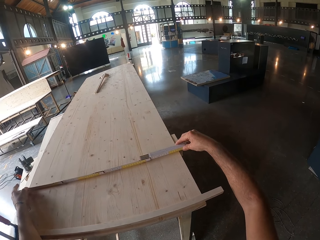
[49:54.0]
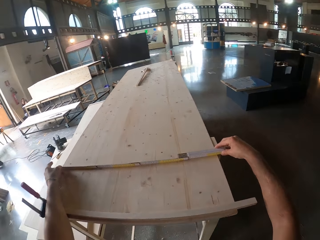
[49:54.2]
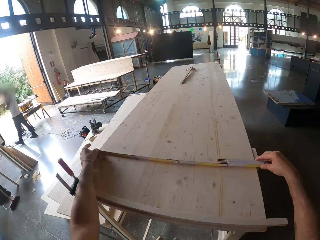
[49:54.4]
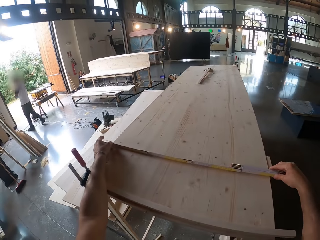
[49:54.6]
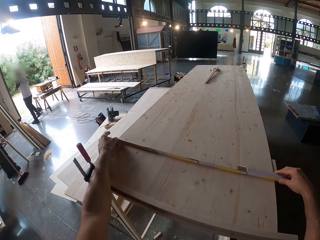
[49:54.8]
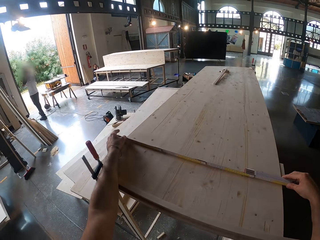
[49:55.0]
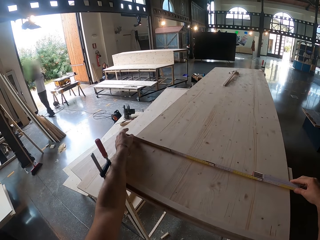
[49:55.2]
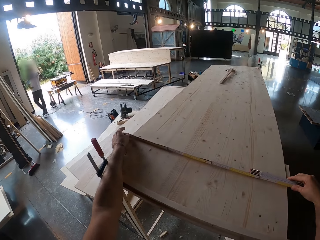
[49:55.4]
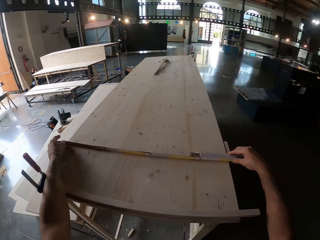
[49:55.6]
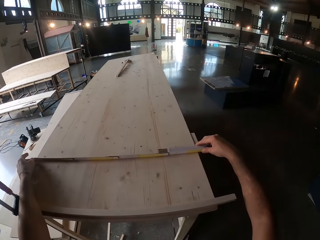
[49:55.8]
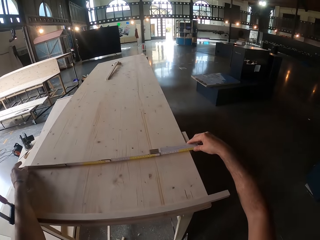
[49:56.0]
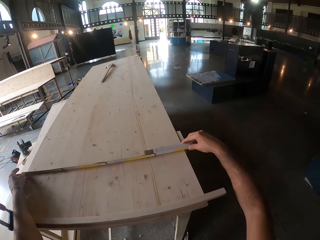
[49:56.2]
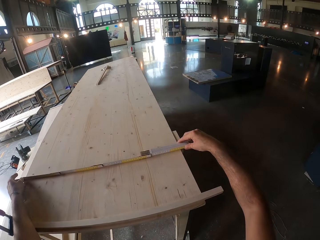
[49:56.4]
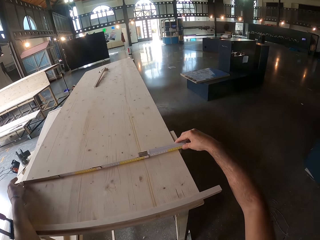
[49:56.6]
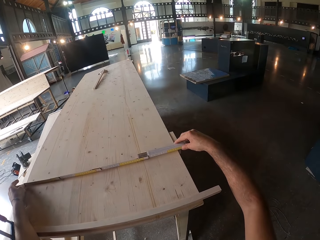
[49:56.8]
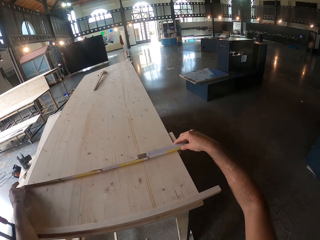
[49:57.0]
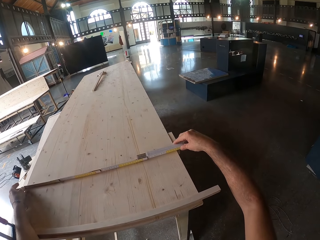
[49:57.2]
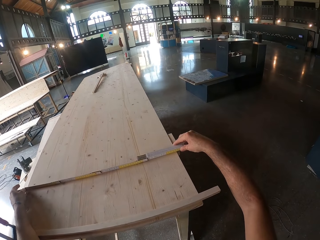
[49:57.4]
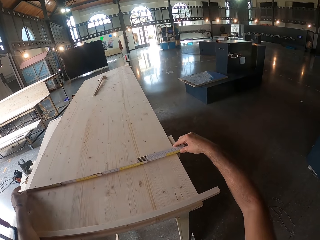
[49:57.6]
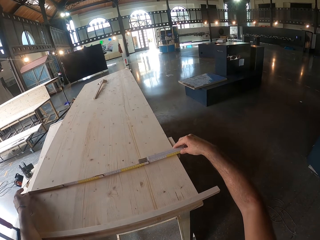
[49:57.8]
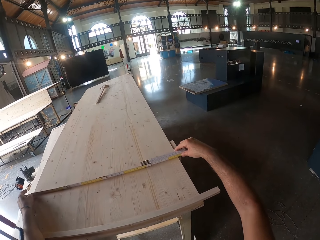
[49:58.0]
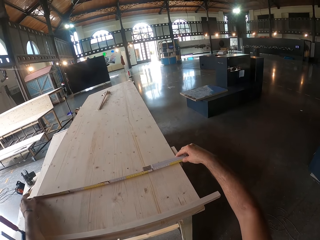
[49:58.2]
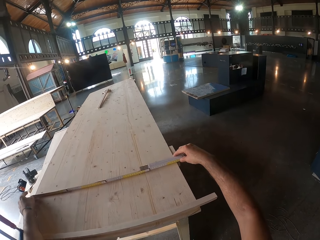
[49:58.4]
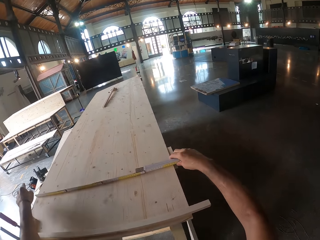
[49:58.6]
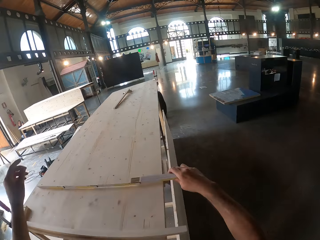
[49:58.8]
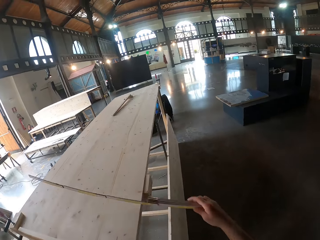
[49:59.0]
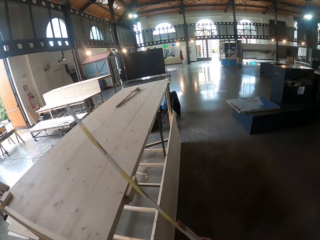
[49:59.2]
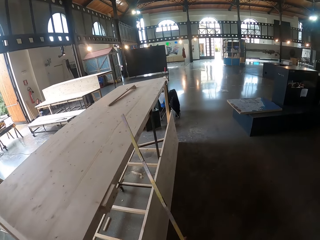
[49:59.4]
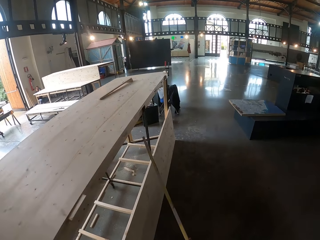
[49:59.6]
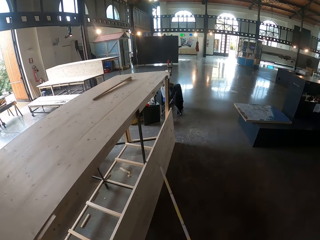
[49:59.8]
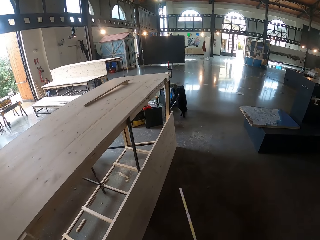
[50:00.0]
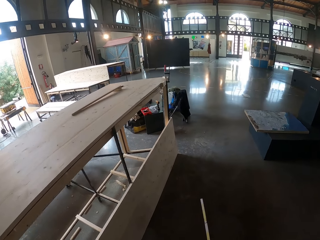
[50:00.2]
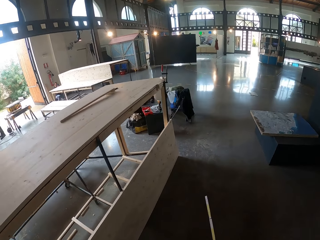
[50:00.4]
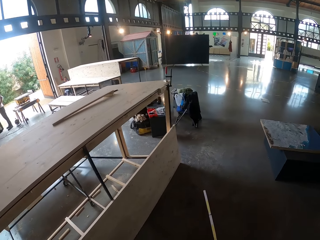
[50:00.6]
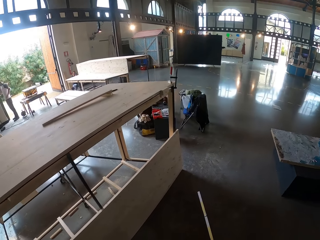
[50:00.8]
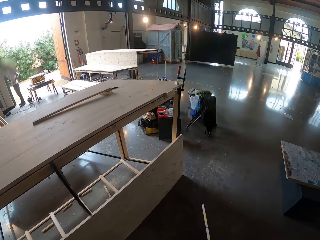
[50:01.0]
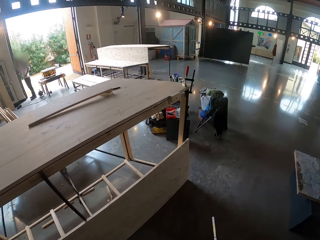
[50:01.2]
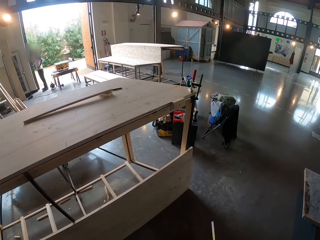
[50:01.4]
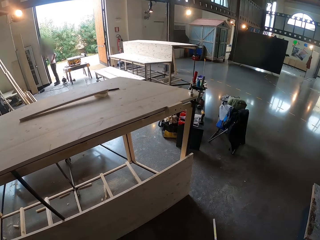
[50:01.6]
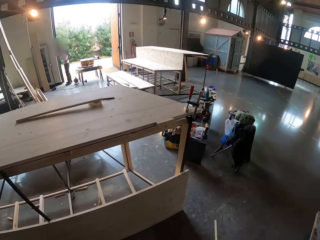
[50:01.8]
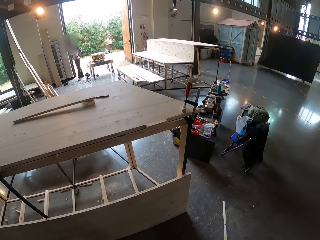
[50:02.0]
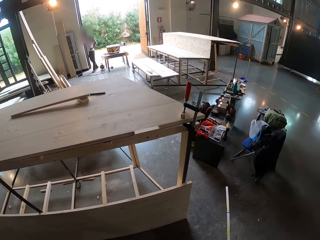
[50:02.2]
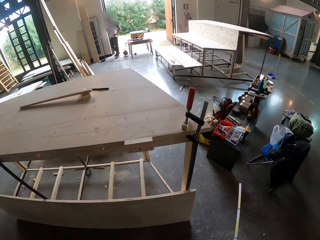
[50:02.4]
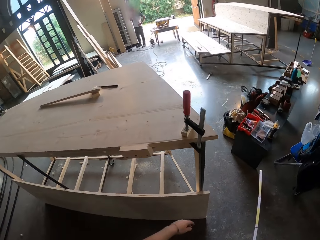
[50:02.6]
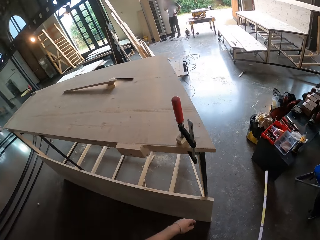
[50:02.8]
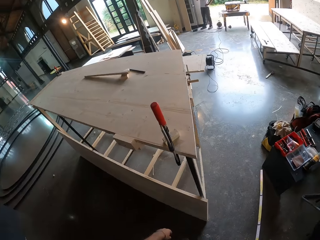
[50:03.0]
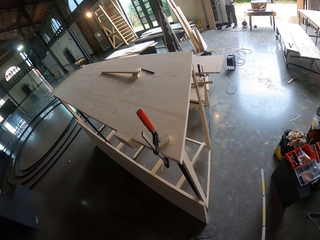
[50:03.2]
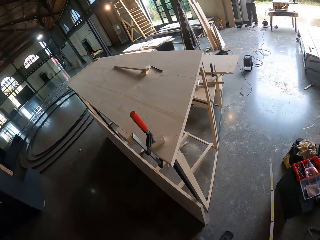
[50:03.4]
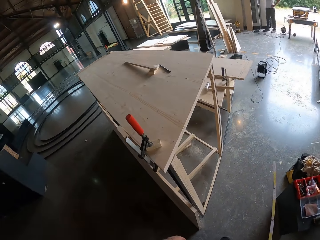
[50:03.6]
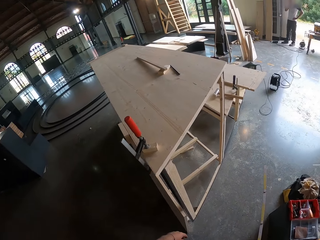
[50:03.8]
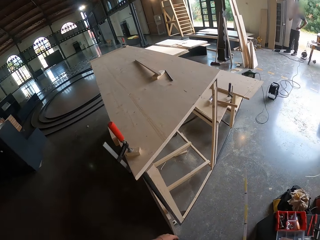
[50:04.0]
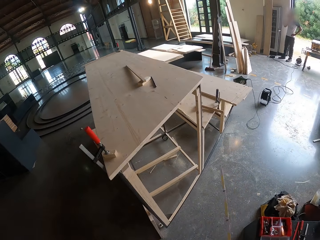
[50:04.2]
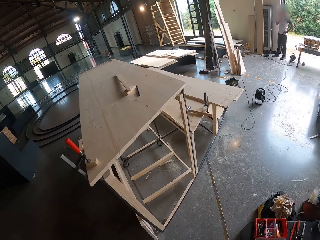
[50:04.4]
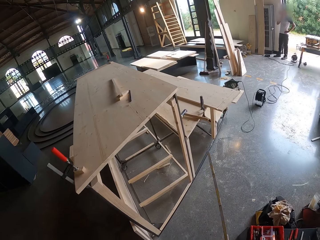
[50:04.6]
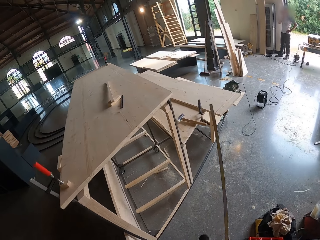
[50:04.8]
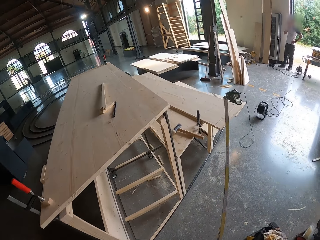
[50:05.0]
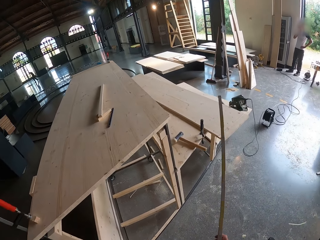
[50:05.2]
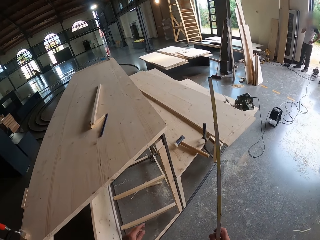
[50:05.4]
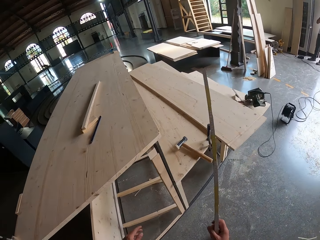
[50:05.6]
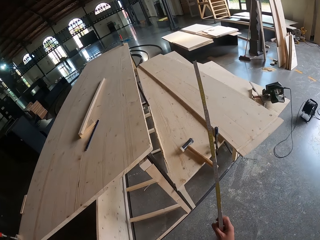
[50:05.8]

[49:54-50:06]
The camera wearer removes the measuring ruler from the table with his right hand. He walks in the room.

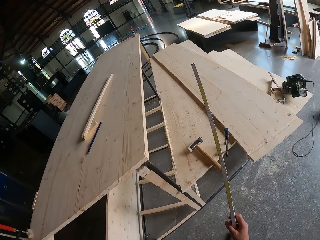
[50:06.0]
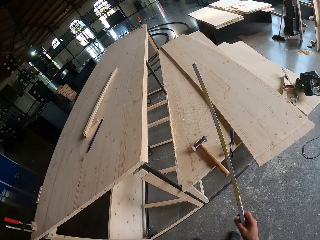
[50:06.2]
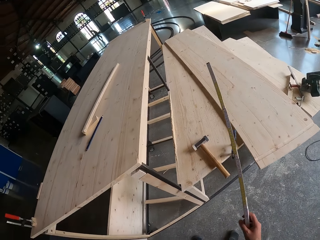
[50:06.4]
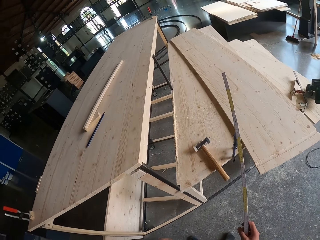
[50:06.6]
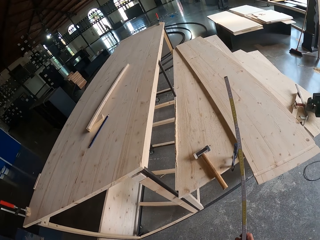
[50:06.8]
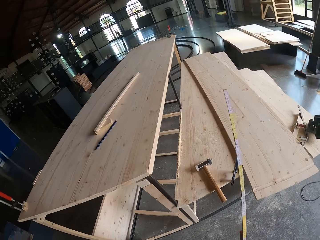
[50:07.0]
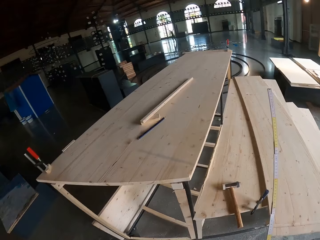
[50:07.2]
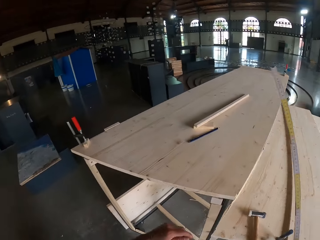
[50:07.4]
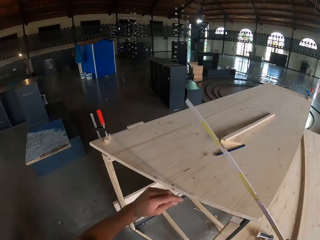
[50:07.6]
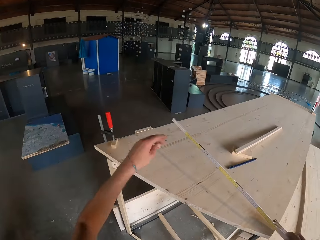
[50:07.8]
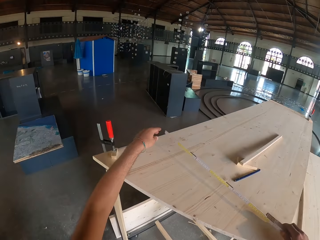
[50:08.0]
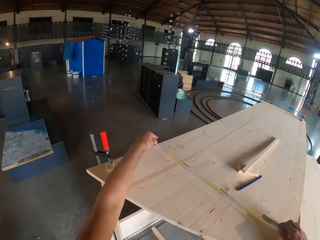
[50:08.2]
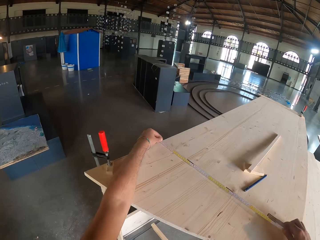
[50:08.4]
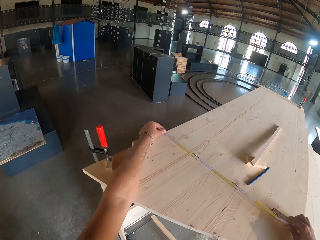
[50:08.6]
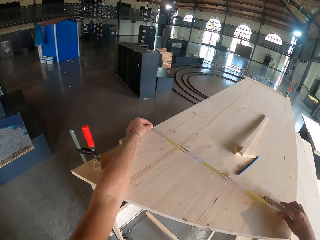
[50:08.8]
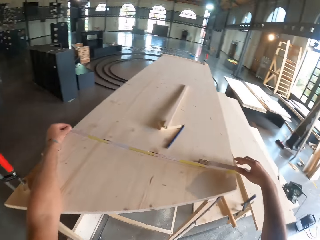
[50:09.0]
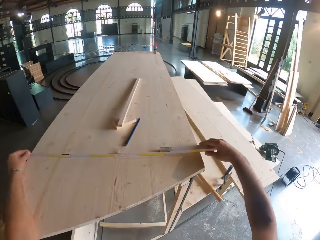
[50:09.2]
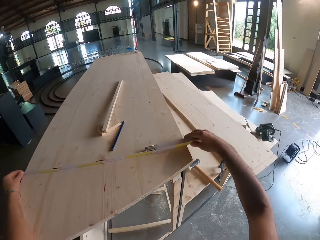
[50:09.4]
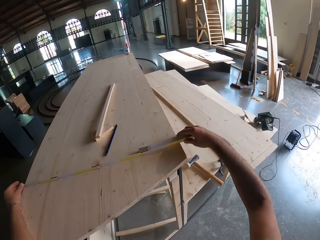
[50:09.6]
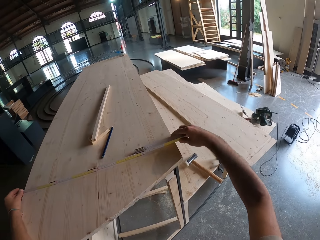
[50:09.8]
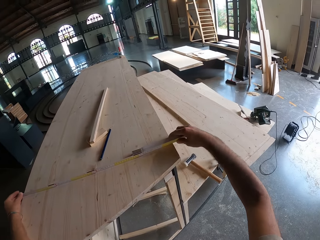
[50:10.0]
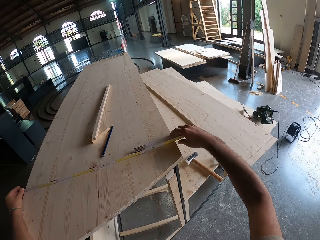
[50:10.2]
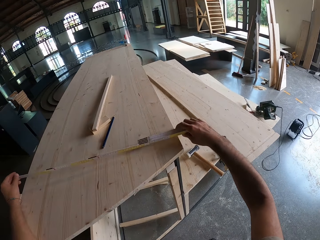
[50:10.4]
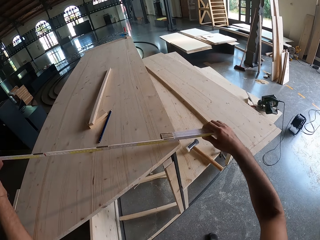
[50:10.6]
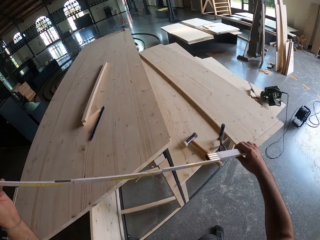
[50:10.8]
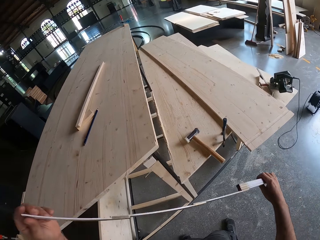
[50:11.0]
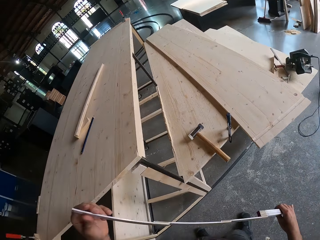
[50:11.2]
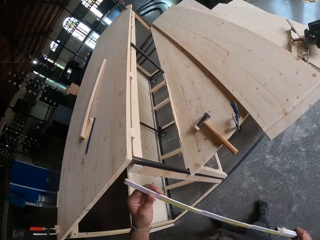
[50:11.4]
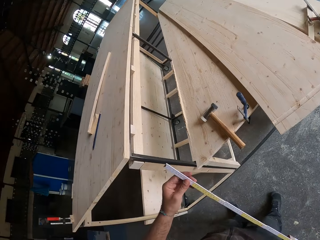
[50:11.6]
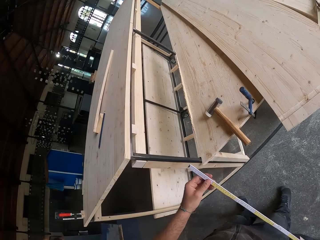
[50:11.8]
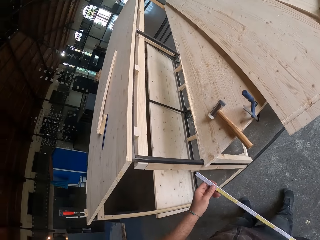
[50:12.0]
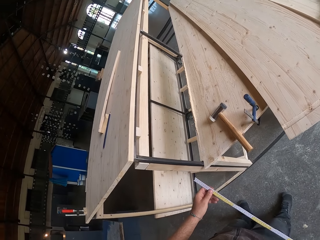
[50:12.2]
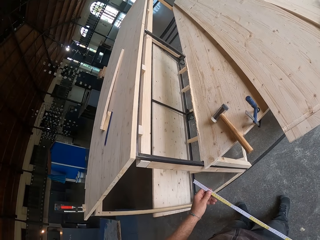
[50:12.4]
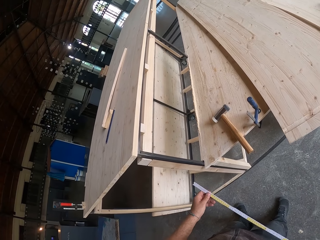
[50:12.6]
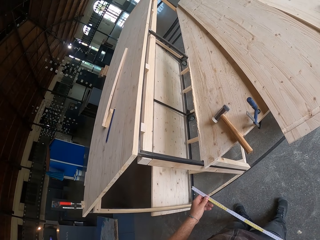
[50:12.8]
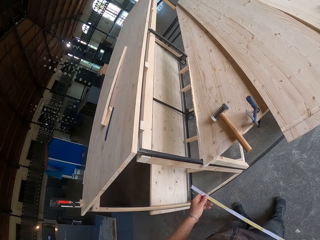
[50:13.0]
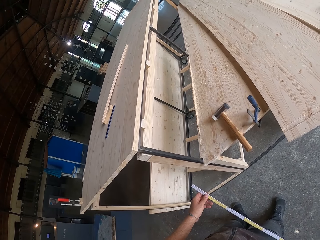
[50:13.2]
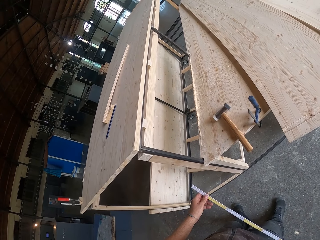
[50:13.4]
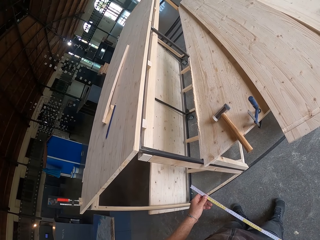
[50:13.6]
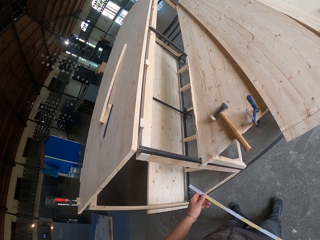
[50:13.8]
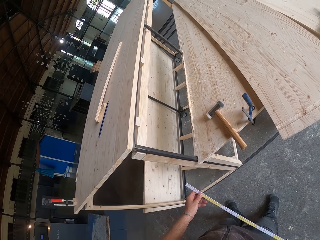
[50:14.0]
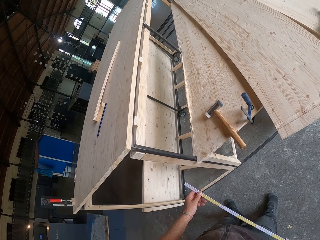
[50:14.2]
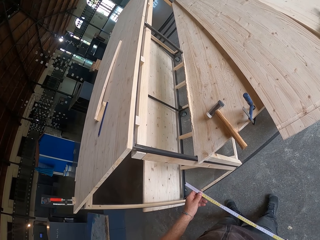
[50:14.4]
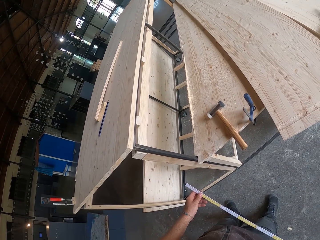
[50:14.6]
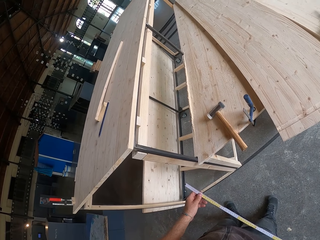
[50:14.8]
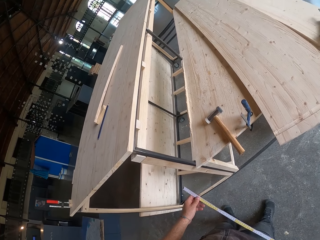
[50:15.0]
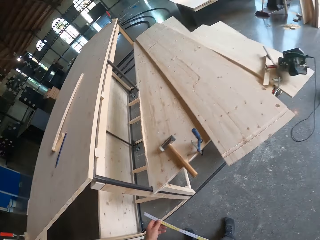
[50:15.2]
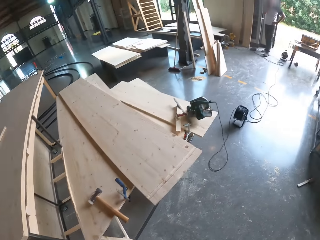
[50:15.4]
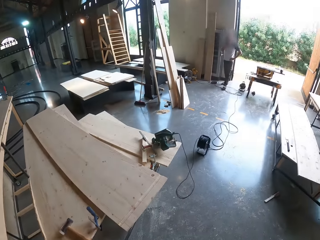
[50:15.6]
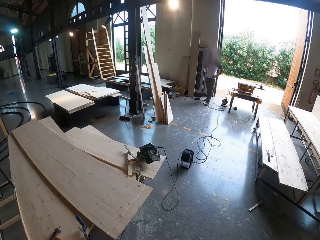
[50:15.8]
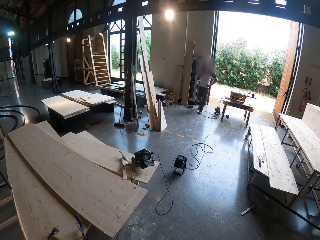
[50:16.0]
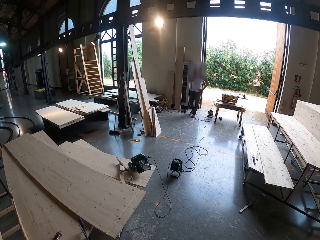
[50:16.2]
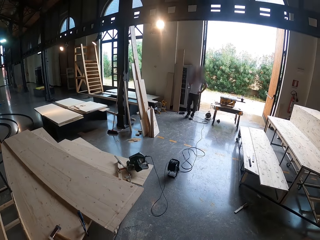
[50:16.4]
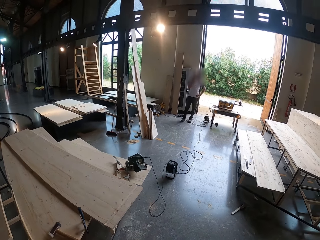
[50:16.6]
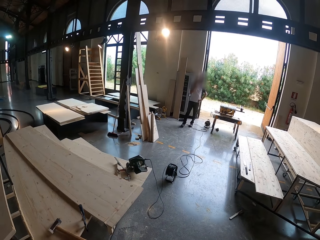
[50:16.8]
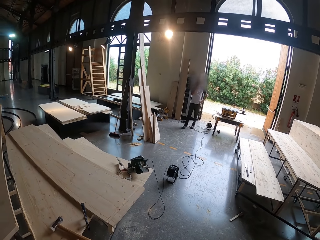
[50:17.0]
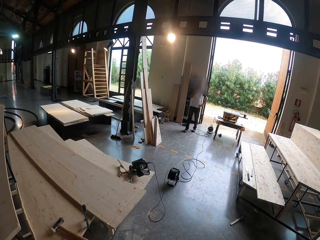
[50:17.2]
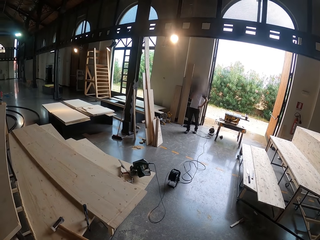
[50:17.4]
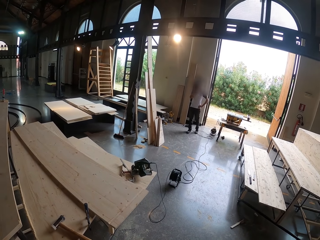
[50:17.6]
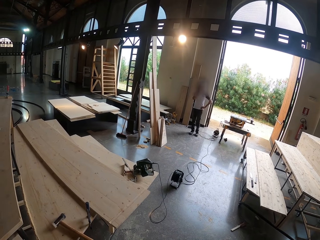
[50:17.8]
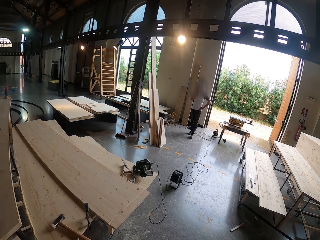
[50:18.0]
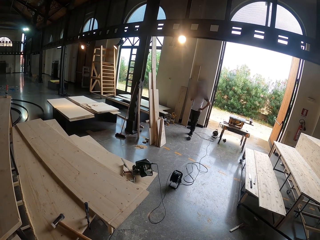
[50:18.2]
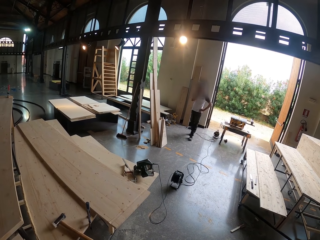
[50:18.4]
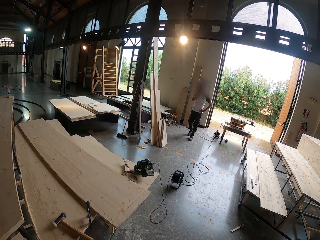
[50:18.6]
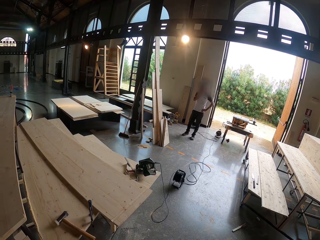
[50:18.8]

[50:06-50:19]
The camera wearer places the measuring ruler or tape on the table with both his hands. He measures the table with the measuring ruler with both his hands. He removes the measuring ruler from the table with both his hands. He looks at the tape. He looks around the room.
